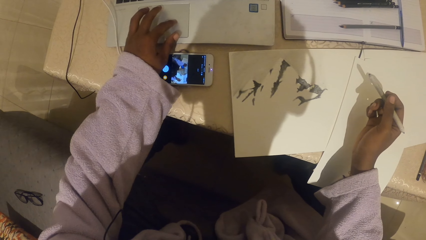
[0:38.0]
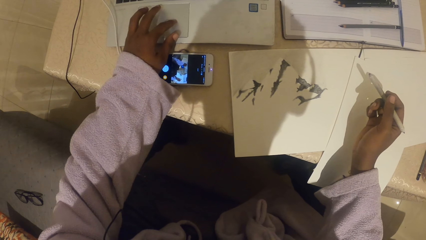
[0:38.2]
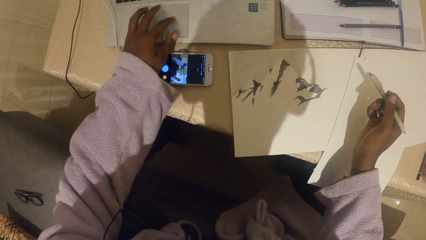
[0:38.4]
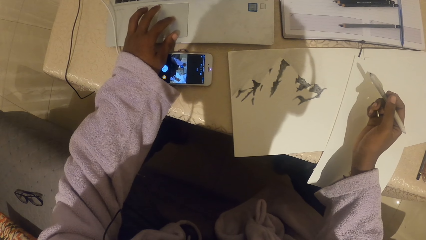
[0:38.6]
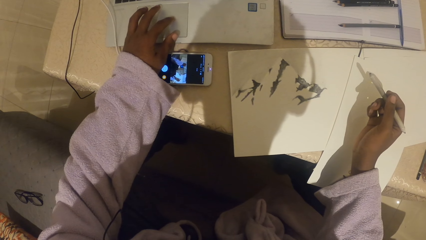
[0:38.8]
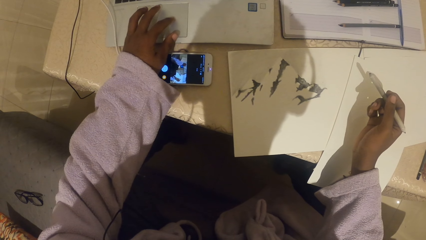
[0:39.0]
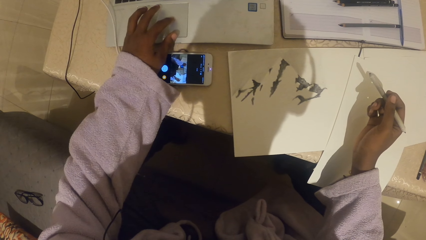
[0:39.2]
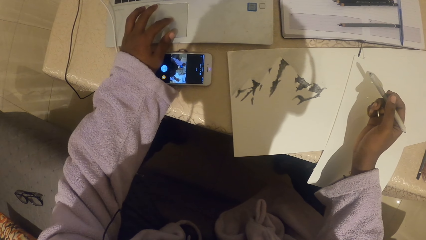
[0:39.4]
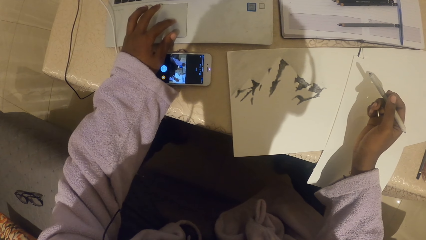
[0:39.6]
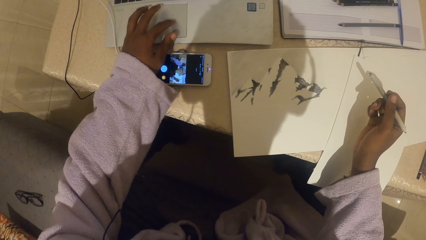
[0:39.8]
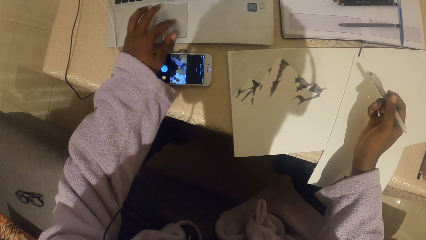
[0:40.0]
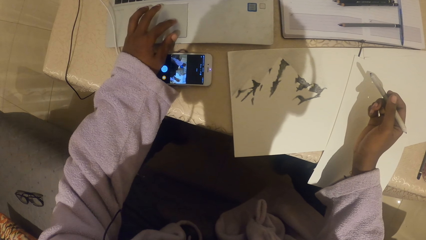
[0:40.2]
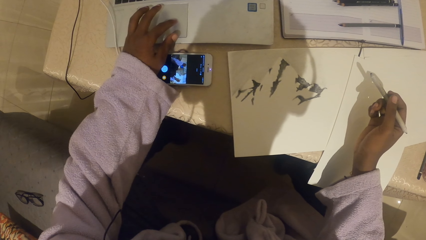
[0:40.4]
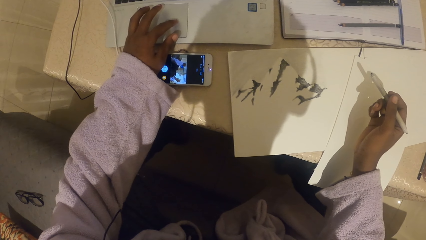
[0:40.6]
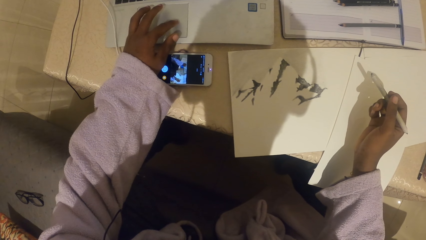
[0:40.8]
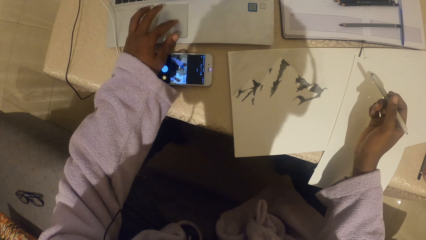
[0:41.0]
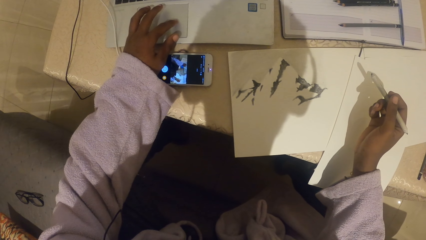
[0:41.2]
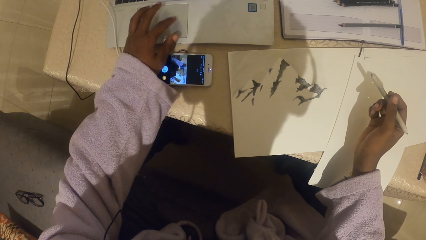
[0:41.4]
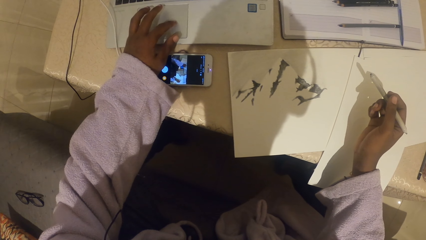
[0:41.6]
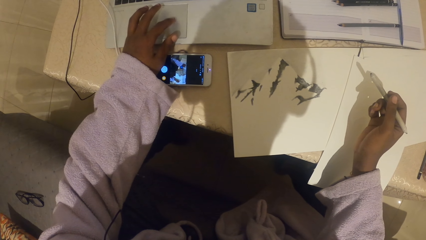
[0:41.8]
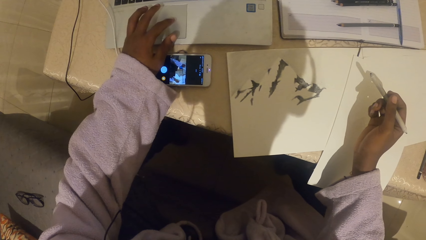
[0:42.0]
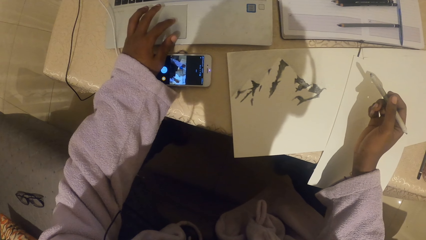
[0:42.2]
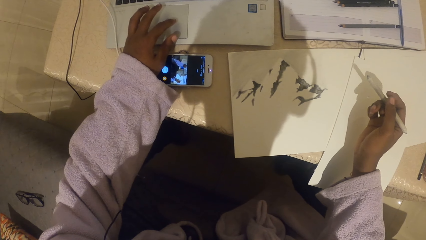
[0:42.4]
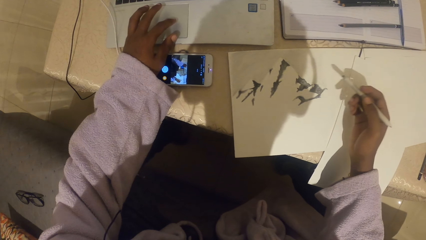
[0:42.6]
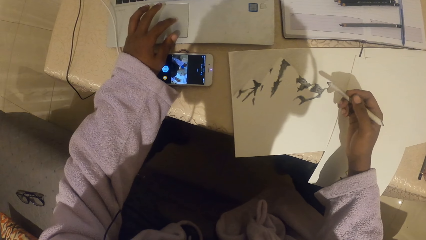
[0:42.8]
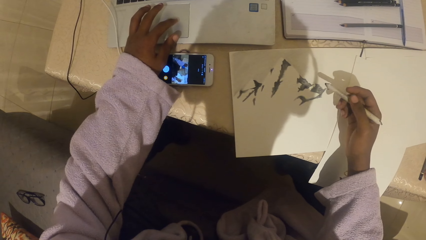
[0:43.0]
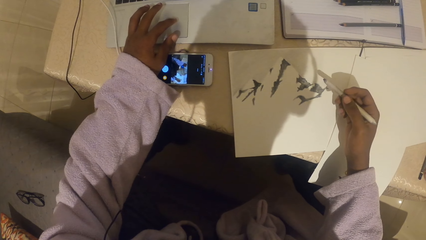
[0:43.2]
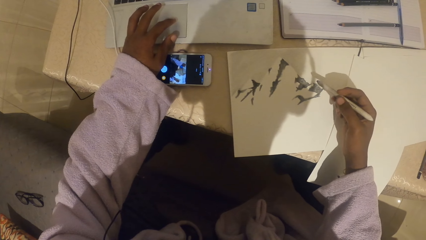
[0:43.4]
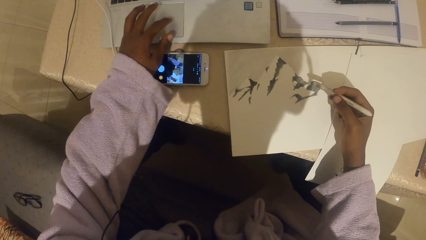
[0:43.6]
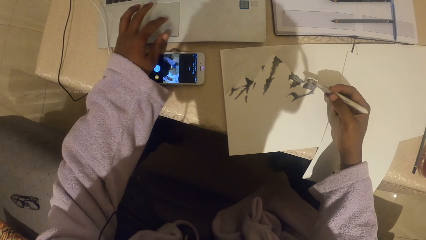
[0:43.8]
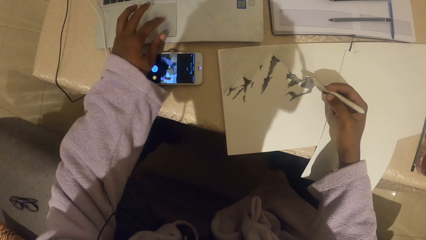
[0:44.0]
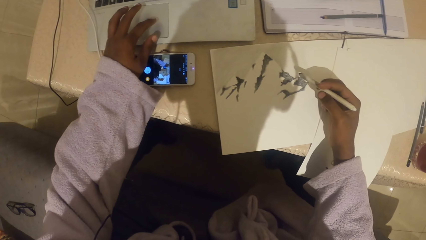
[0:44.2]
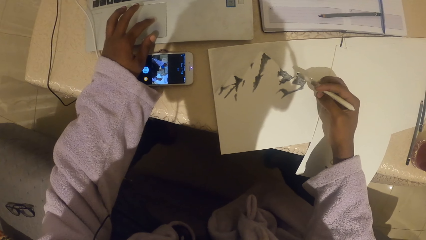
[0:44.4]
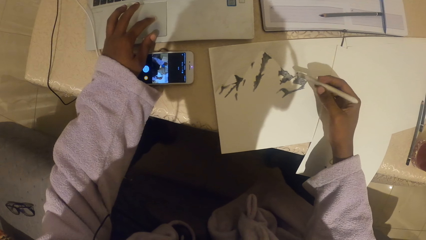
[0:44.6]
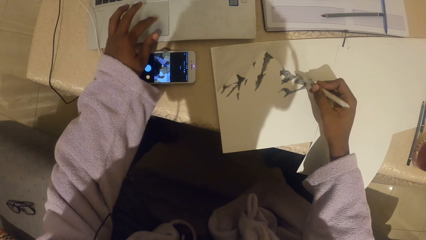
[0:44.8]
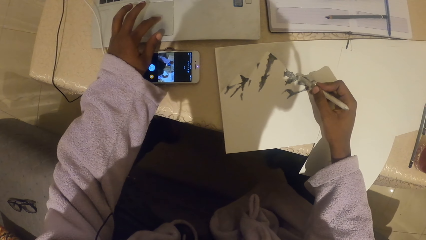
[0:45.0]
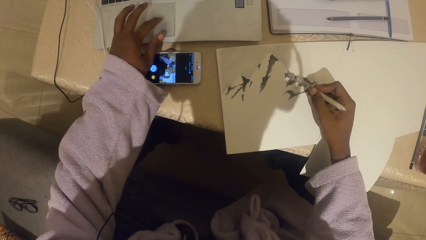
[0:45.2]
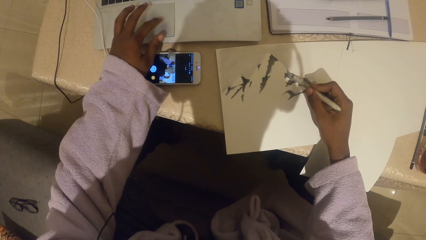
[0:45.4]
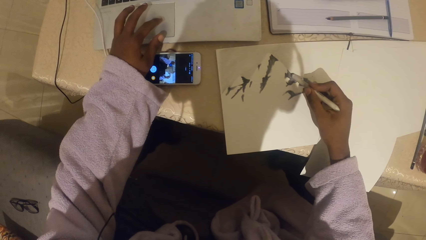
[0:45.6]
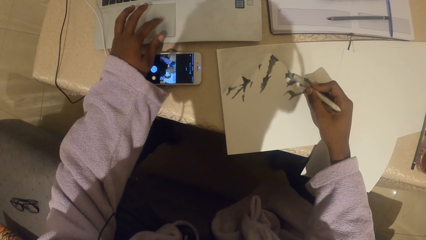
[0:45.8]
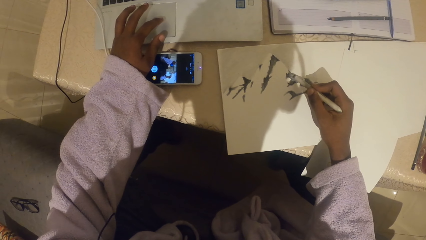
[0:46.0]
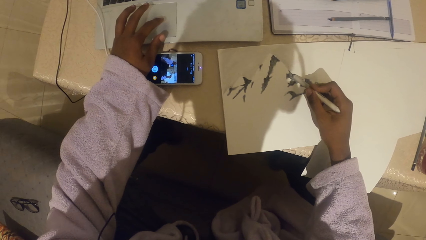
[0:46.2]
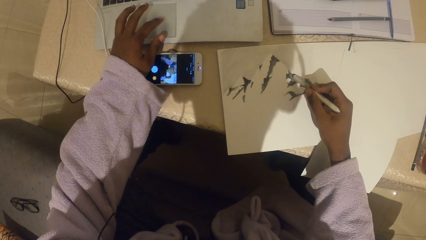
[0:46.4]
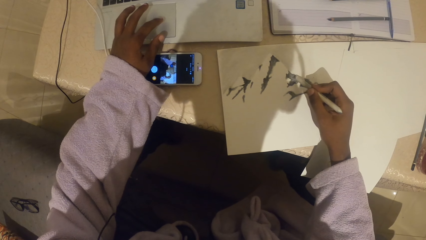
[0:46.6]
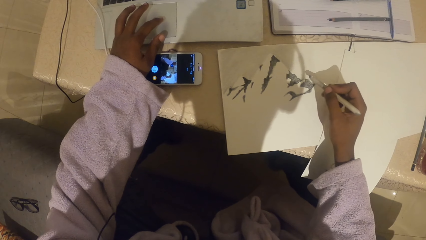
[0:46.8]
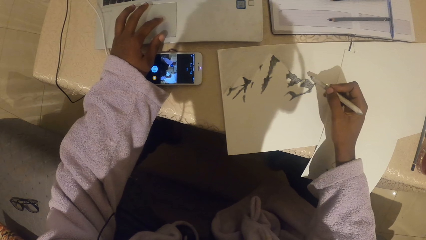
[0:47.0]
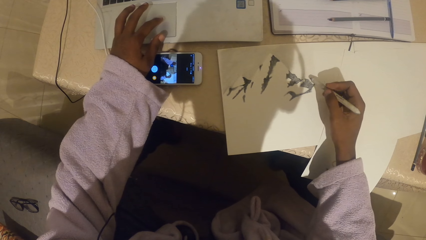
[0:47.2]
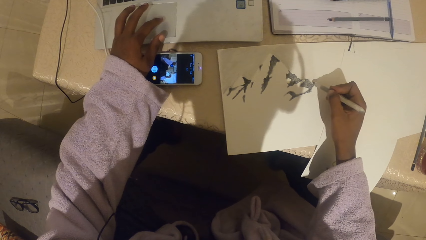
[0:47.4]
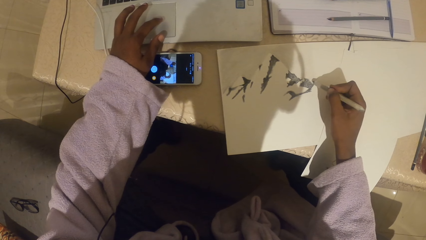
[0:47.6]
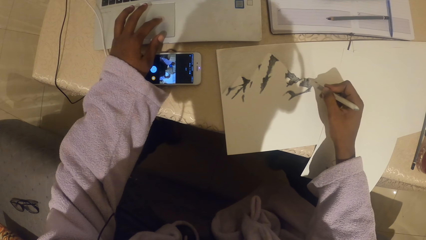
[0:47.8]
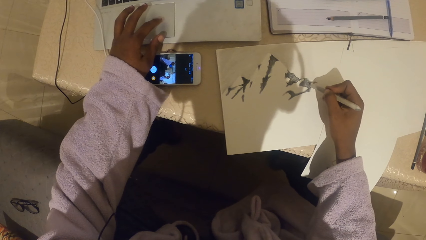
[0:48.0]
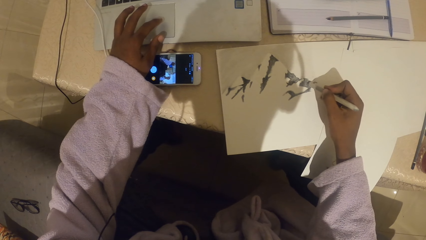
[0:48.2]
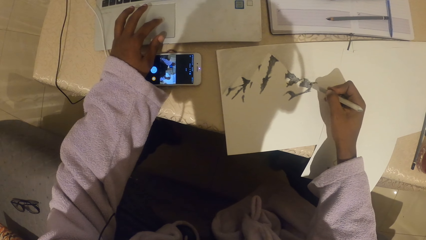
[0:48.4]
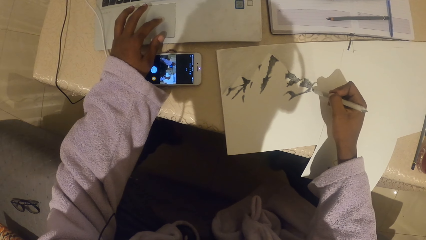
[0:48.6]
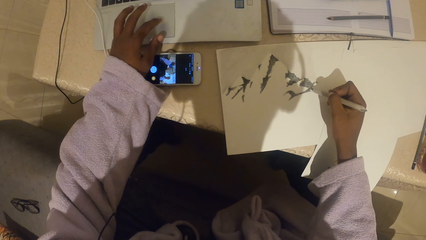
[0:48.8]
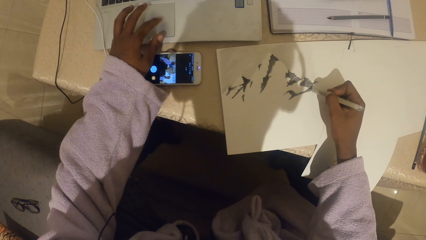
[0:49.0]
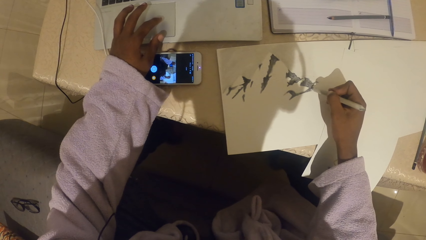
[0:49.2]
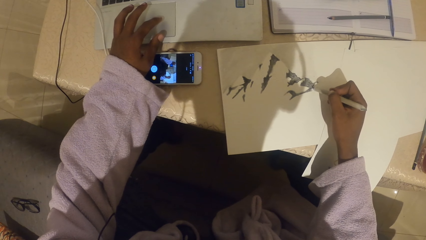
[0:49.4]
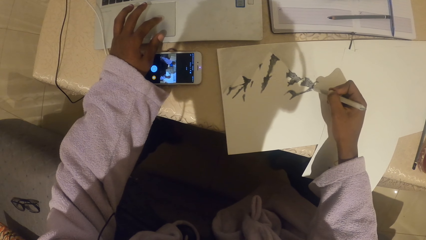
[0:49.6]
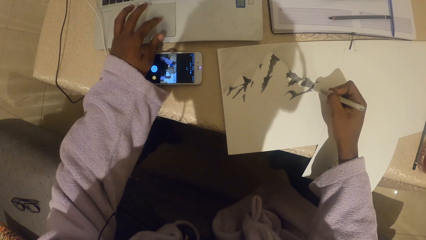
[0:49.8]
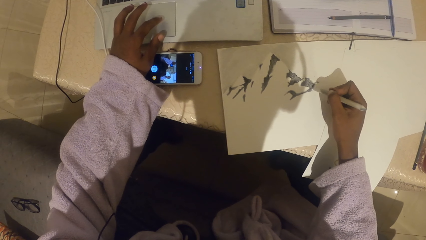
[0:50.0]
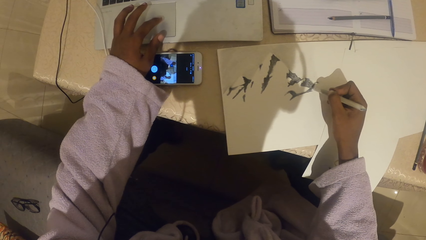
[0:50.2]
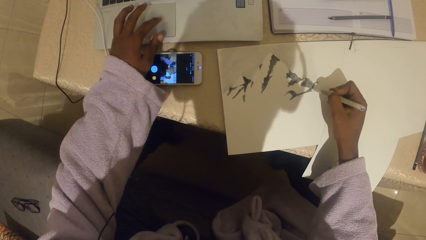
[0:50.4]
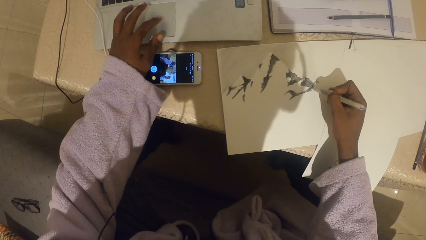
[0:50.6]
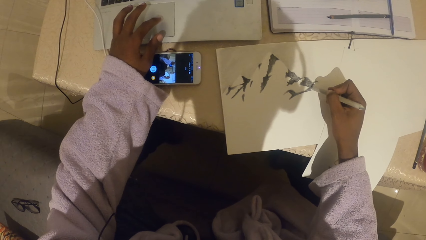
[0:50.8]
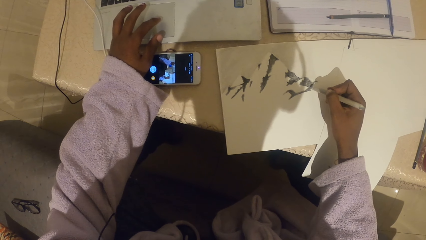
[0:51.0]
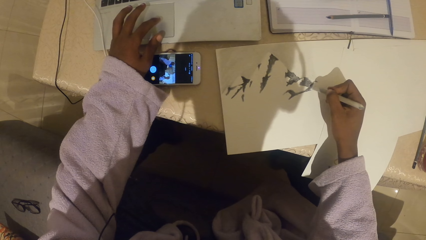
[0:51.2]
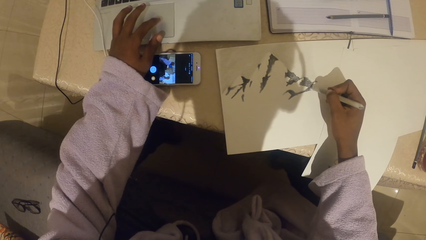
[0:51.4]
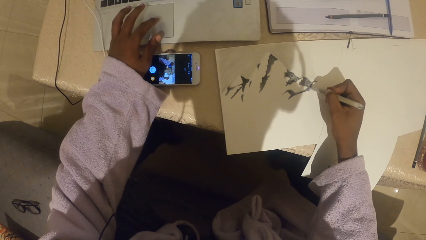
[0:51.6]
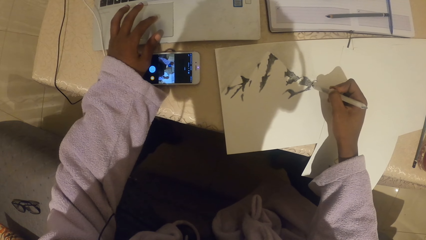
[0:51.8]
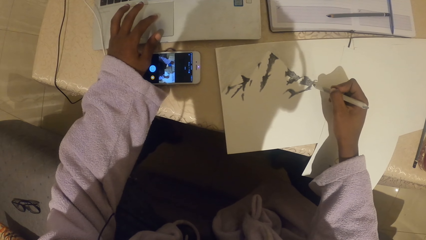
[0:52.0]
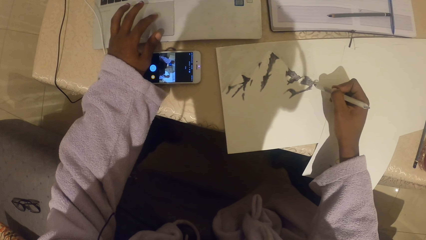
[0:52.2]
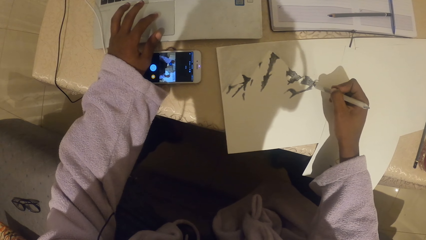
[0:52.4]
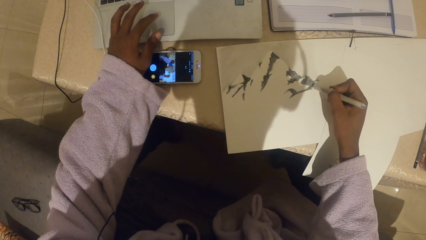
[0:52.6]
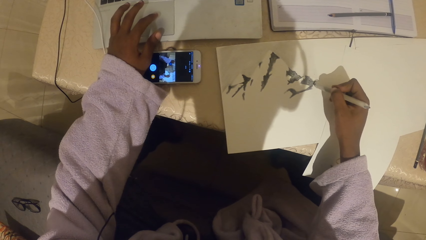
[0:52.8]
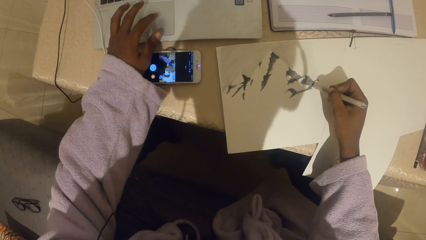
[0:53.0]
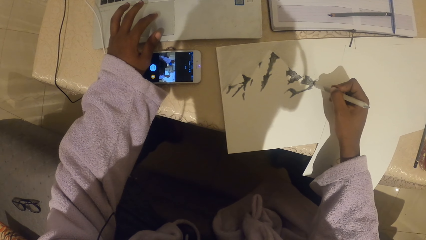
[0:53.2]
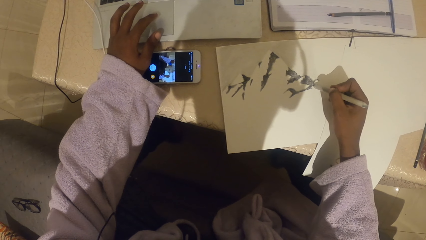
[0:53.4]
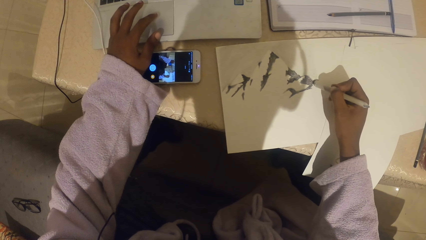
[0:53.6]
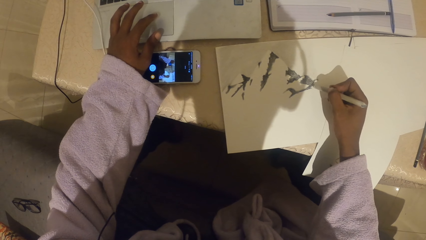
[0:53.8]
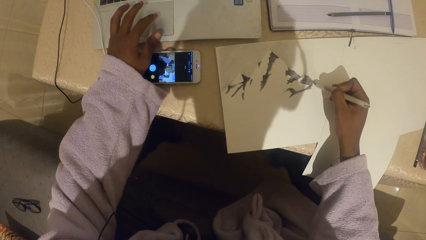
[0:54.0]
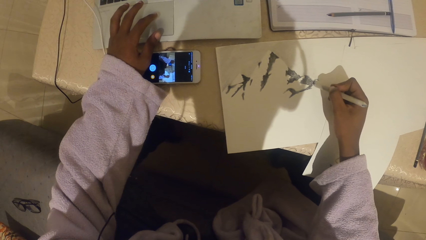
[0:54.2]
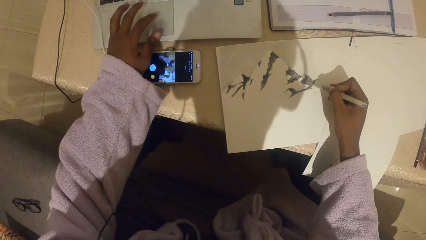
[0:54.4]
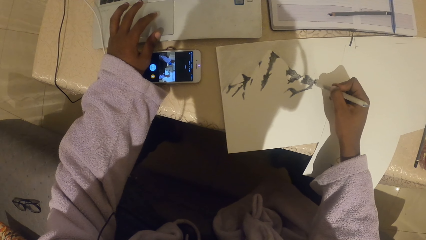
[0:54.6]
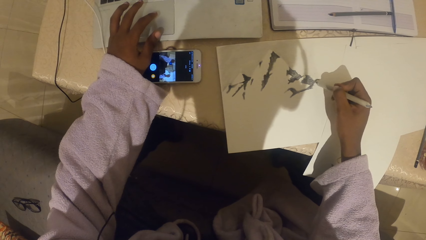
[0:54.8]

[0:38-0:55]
The camera wearer draws on the paper with a pen.
